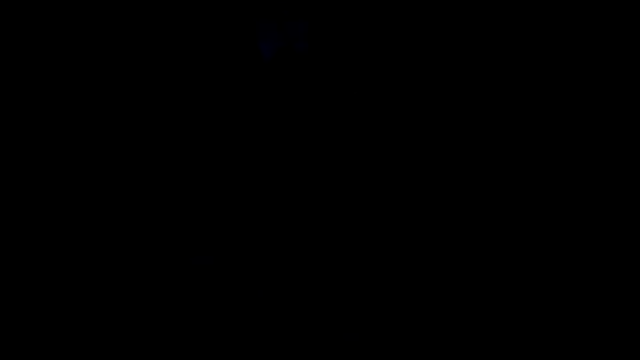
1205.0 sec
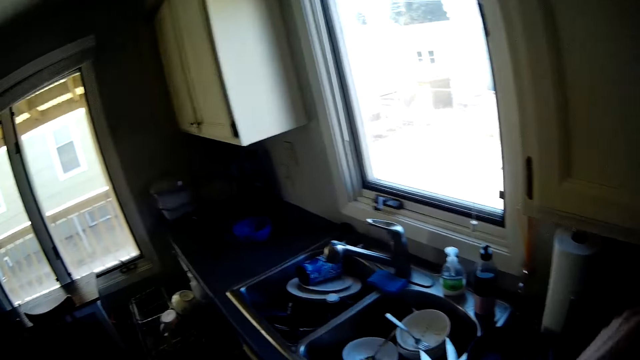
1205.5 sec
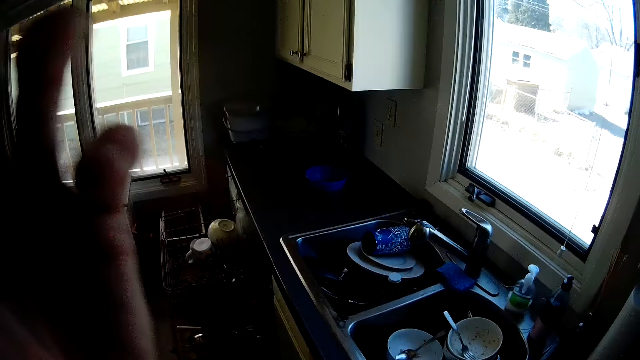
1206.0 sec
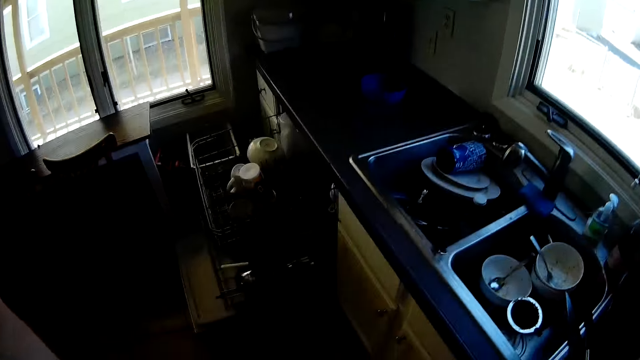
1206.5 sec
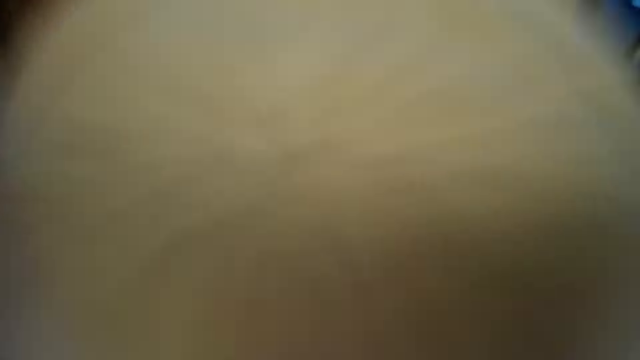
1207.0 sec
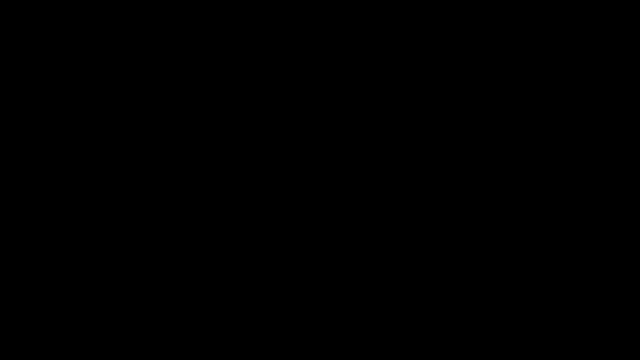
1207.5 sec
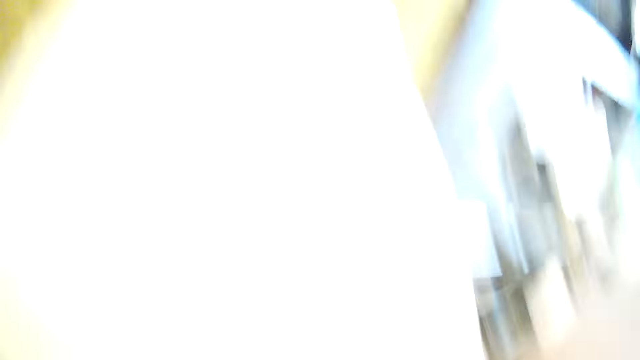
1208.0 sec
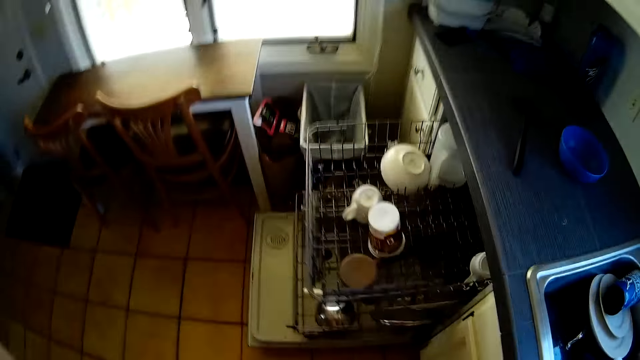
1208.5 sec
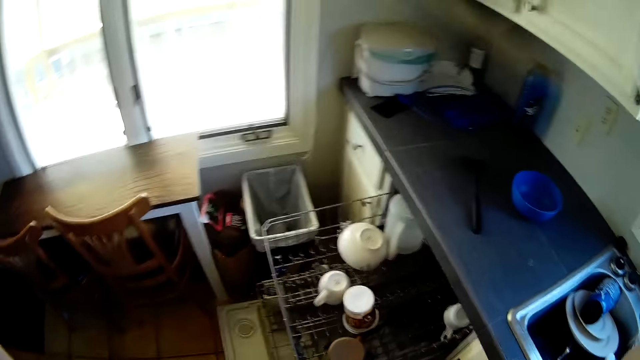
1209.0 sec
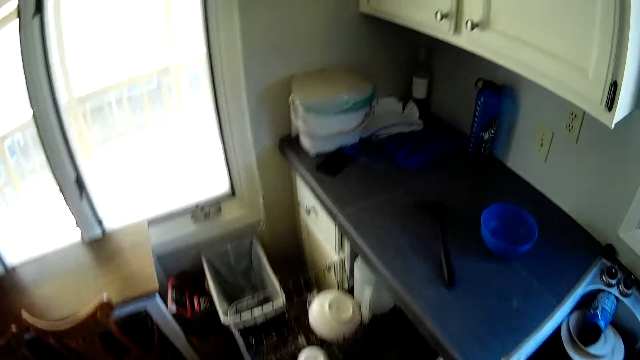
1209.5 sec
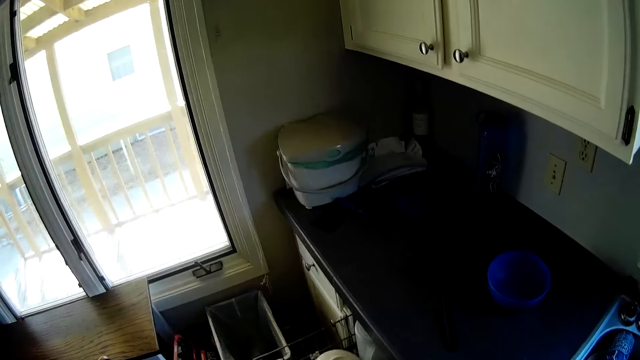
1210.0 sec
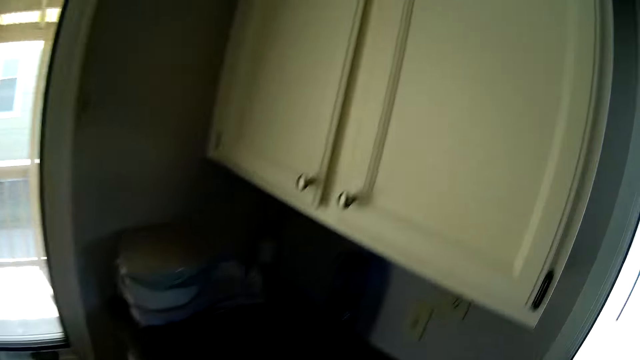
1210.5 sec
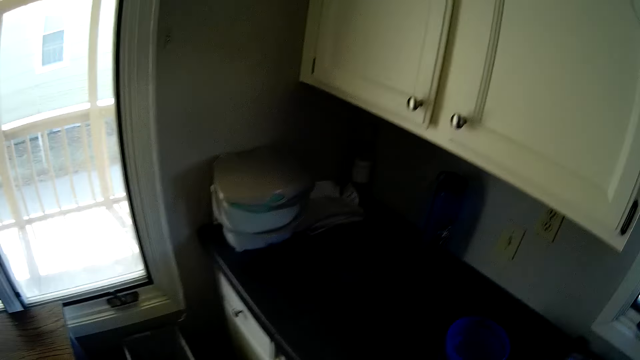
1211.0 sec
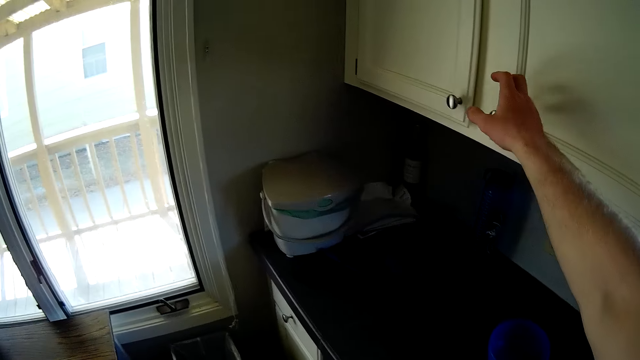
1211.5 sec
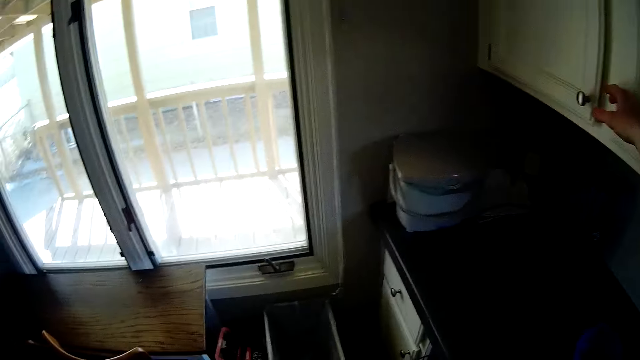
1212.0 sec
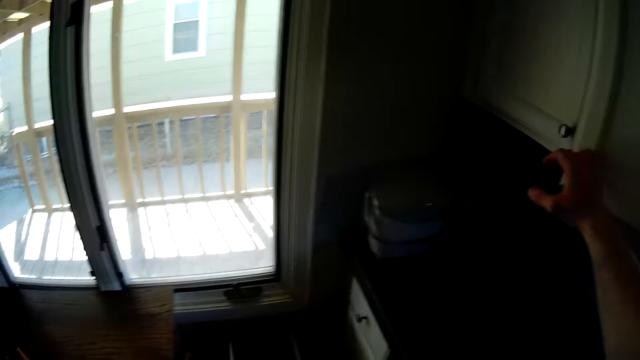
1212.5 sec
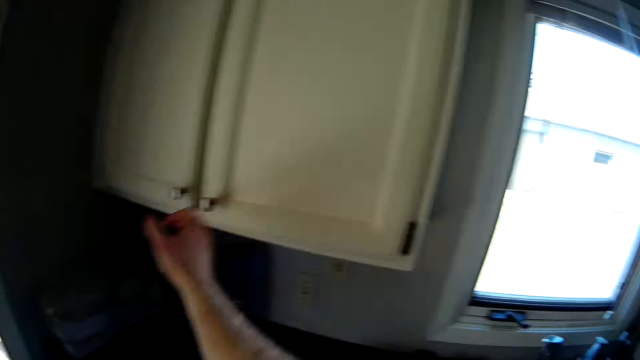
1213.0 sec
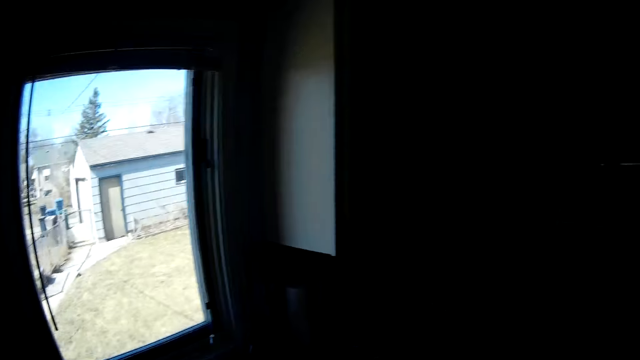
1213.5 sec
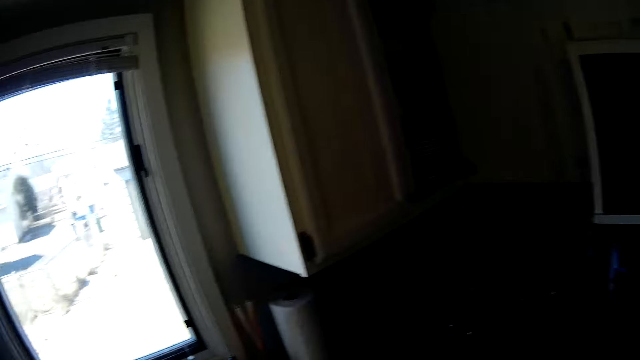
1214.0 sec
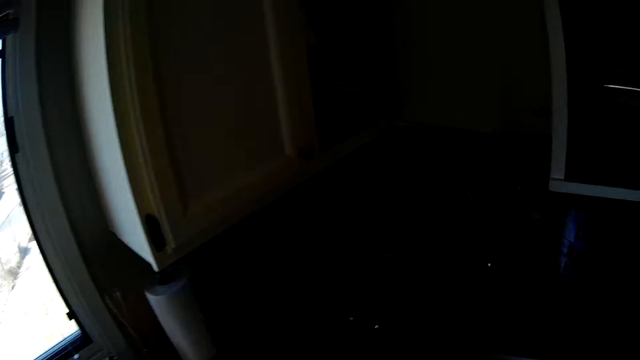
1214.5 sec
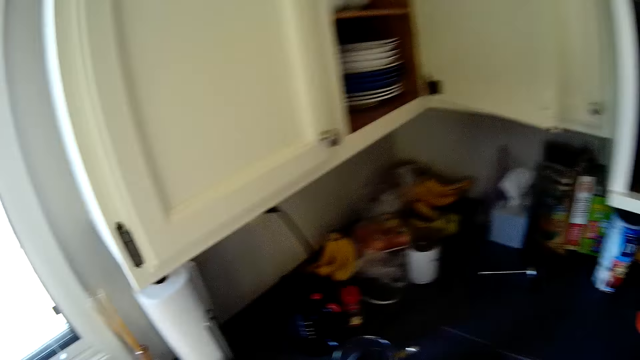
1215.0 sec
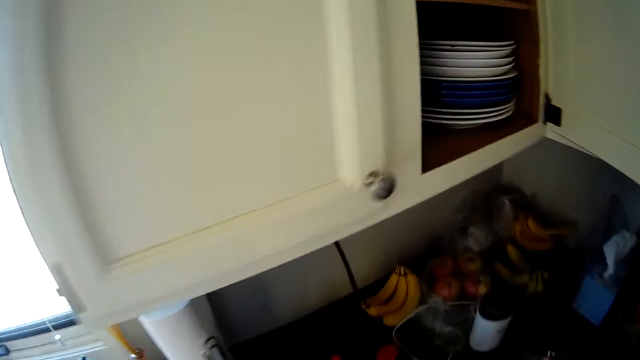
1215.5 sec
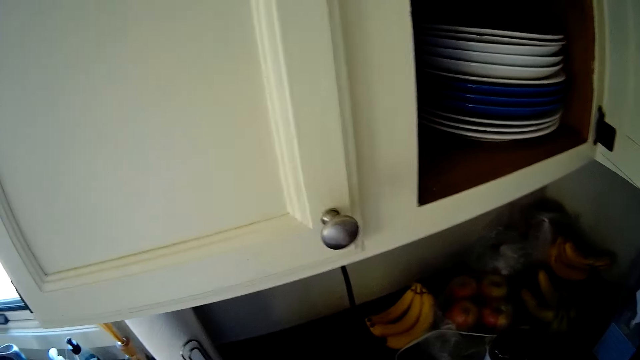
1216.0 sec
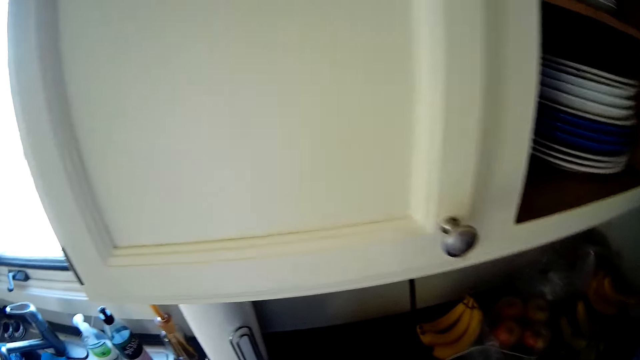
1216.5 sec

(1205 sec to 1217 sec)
The camera wearer closes the kitchen cupboard. He removes the camera from his head with both hands. He adjusts the camera on his head. He stares around the kitchen. He touches a knob of another kitchen cabinet with his right hand.

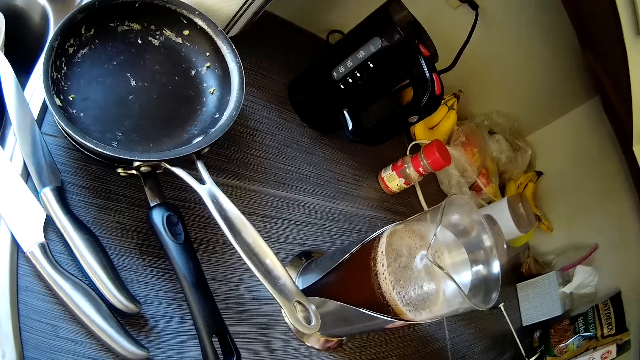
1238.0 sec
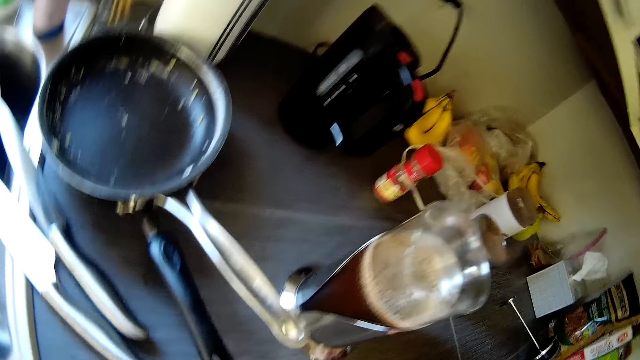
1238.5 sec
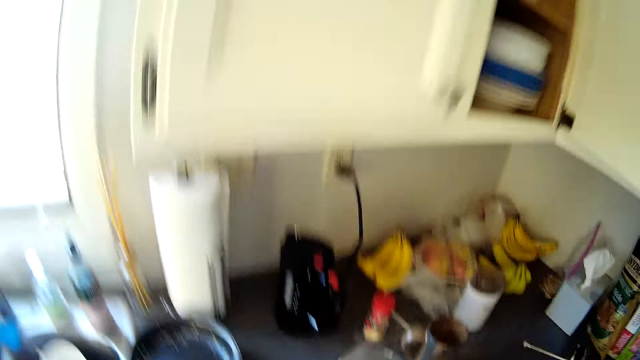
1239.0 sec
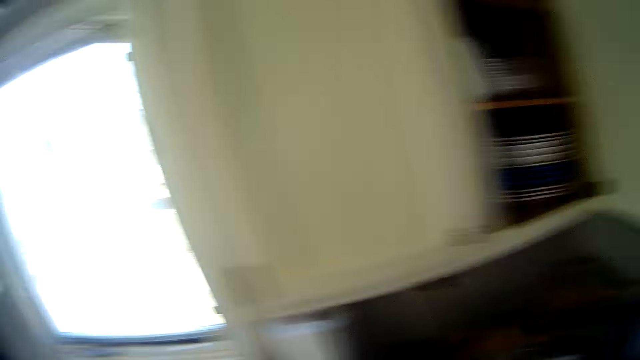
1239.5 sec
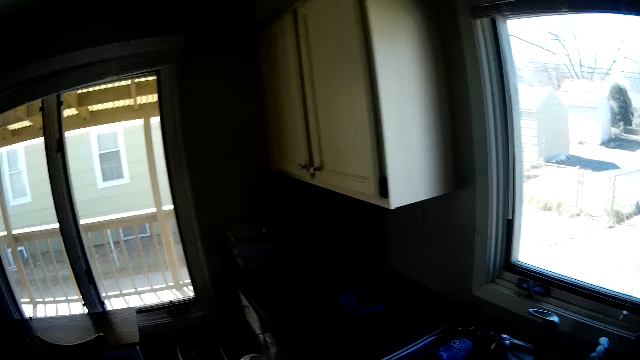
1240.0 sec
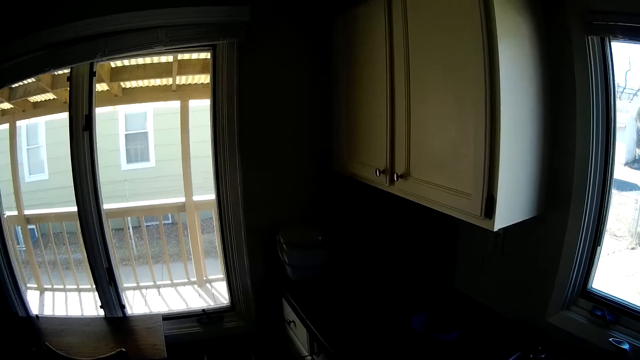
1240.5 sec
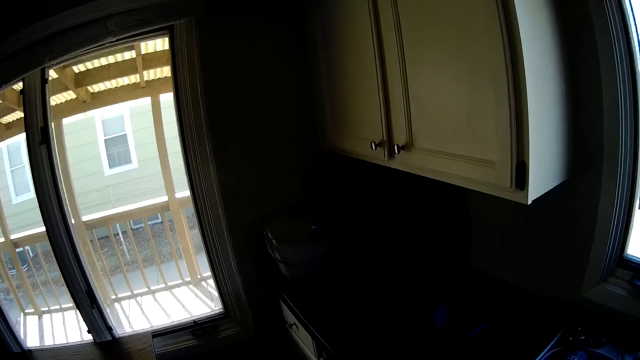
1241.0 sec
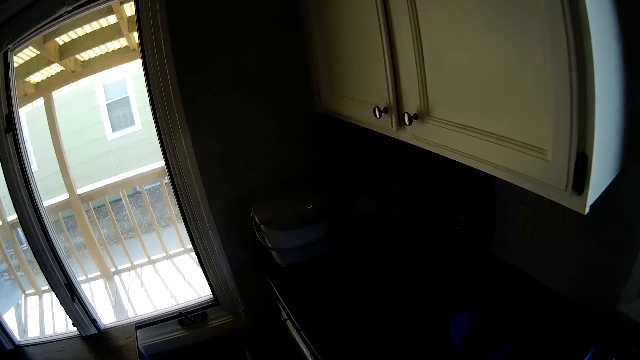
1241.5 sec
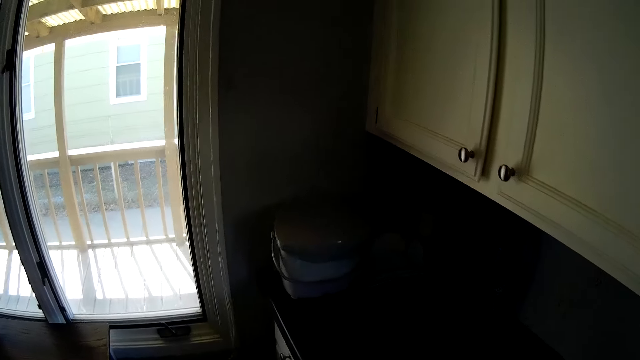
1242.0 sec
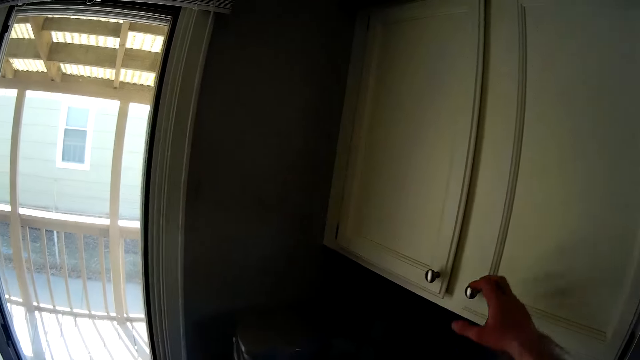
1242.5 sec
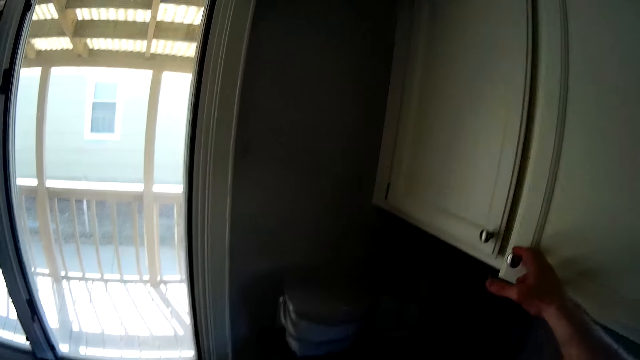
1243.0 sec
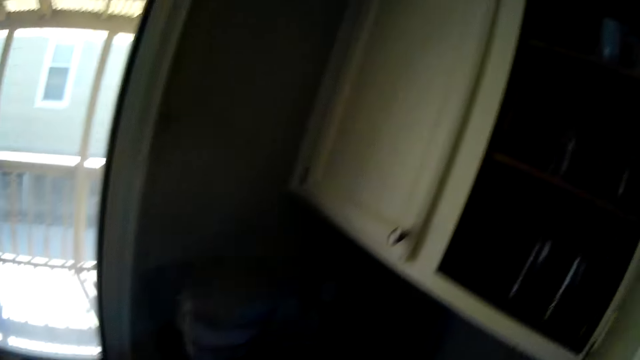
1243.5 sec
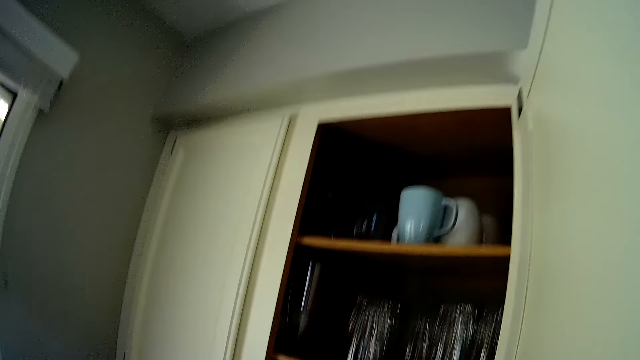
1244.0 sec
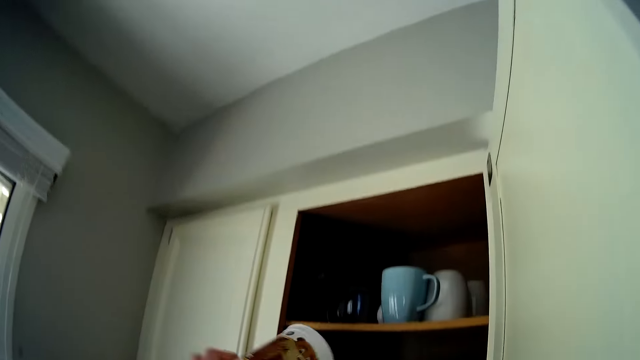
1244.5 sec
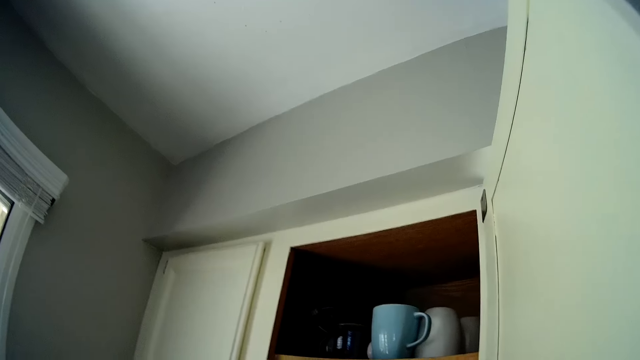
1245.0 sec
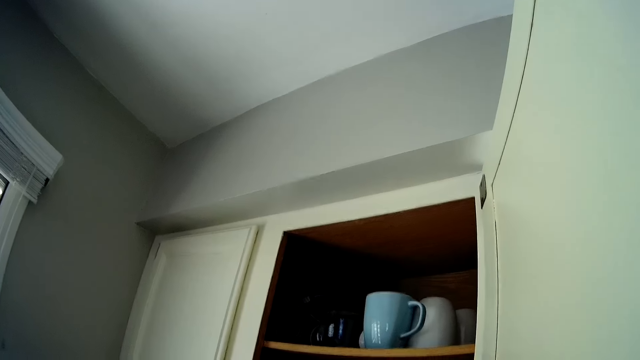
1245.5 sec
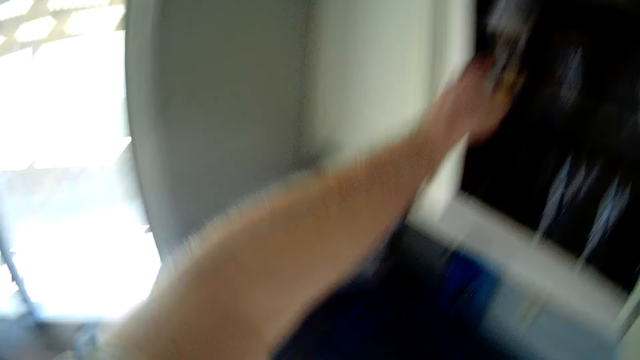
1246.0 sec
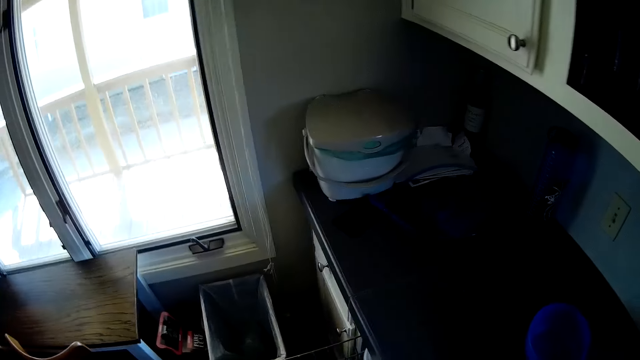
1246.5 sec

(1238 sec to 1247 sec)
The camera wearer moves around the kitchen. He opens the kitchen cabinet or cupboard with his right hand. He puts something in the kitchen cupboard.
